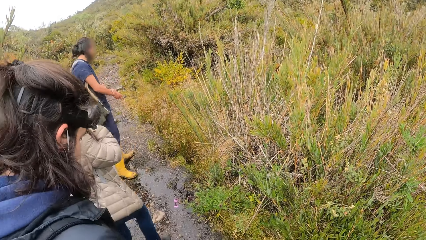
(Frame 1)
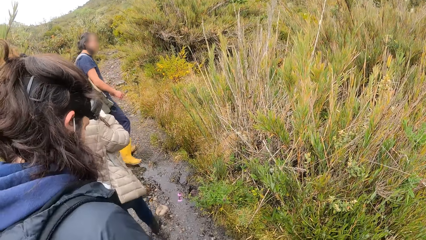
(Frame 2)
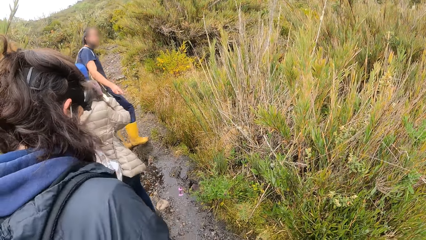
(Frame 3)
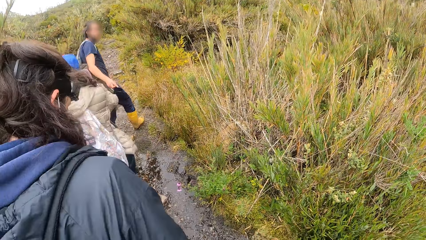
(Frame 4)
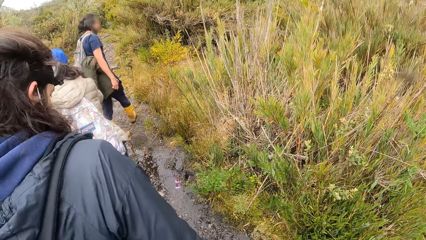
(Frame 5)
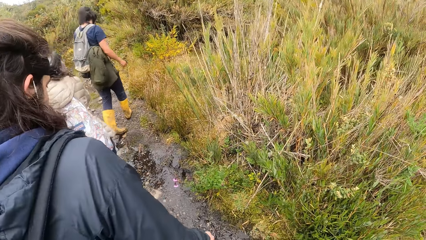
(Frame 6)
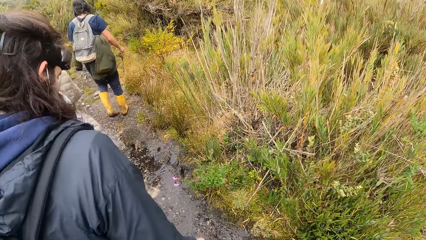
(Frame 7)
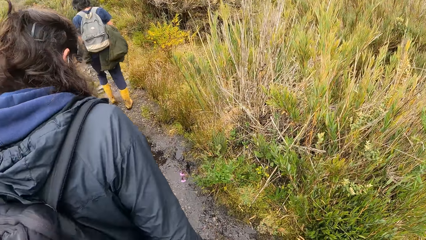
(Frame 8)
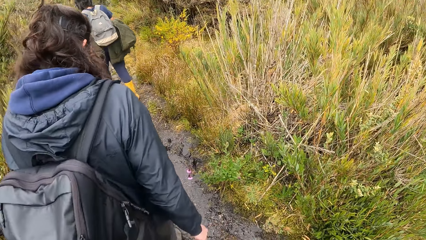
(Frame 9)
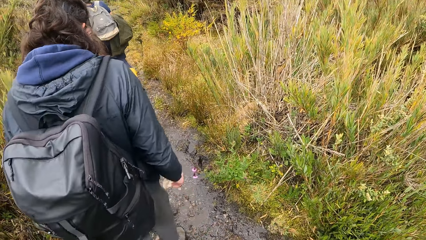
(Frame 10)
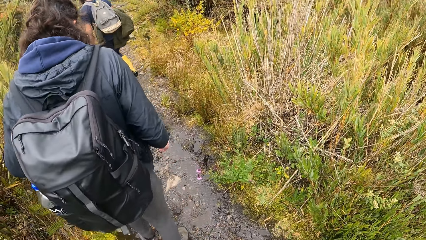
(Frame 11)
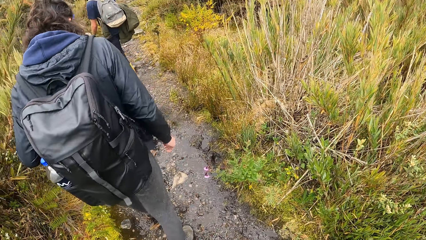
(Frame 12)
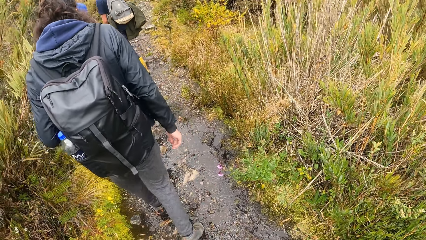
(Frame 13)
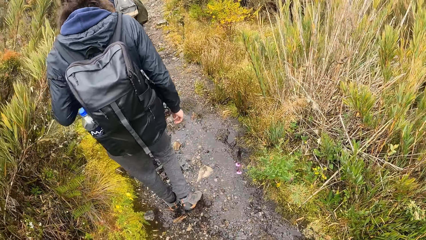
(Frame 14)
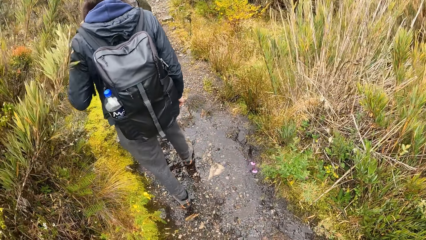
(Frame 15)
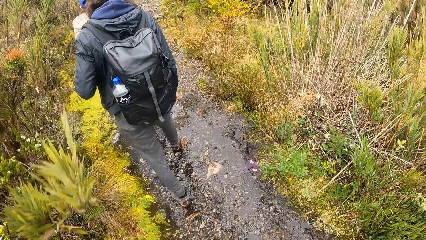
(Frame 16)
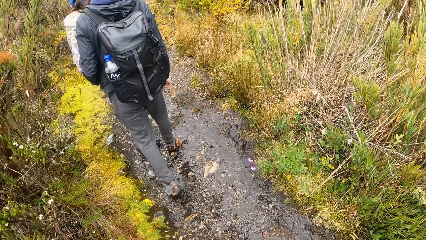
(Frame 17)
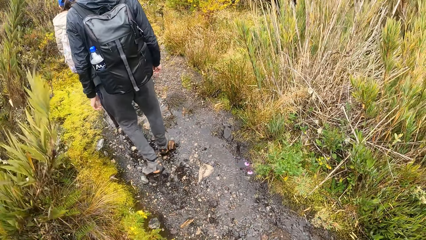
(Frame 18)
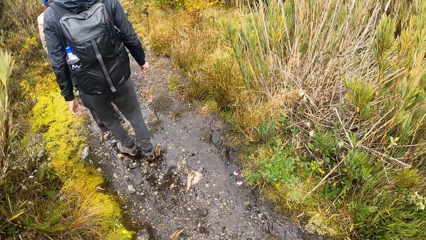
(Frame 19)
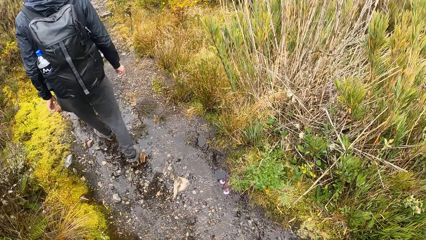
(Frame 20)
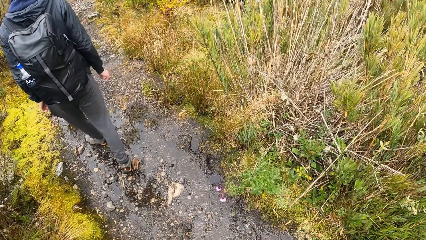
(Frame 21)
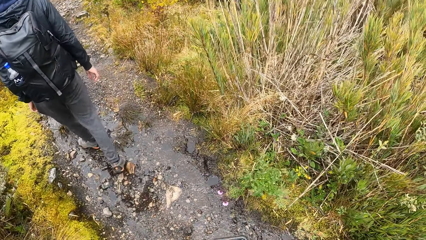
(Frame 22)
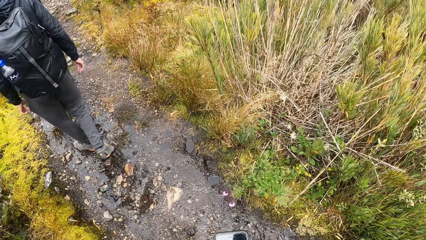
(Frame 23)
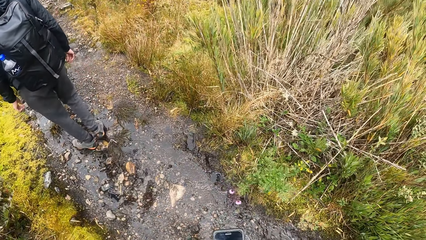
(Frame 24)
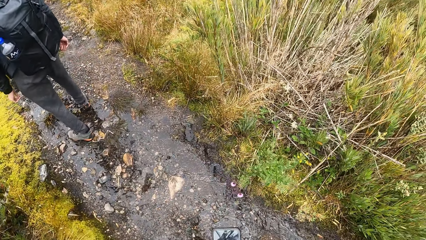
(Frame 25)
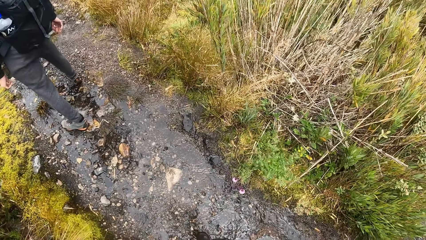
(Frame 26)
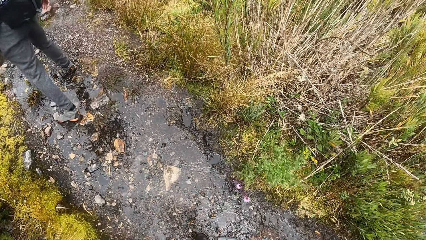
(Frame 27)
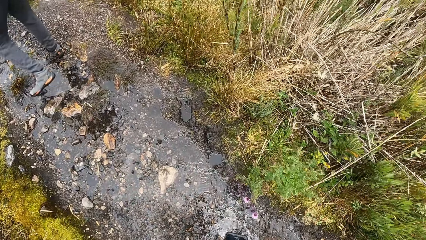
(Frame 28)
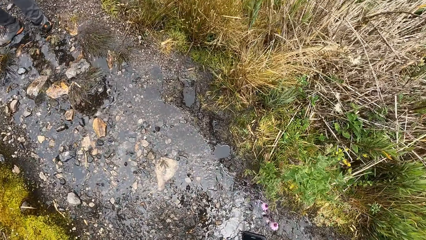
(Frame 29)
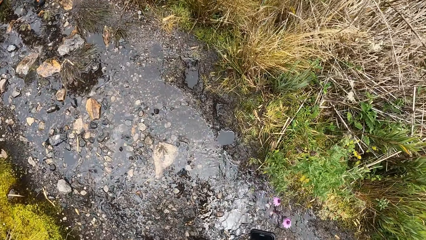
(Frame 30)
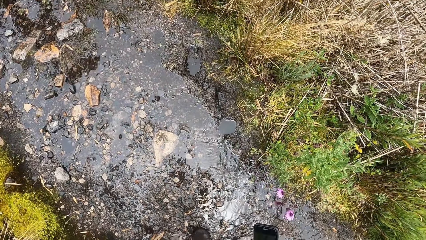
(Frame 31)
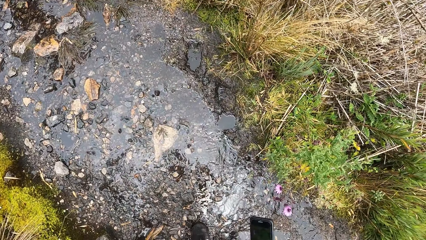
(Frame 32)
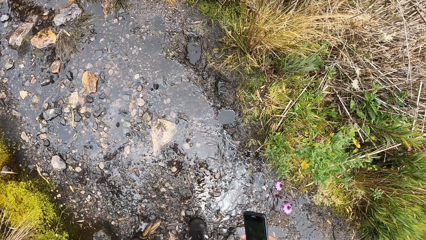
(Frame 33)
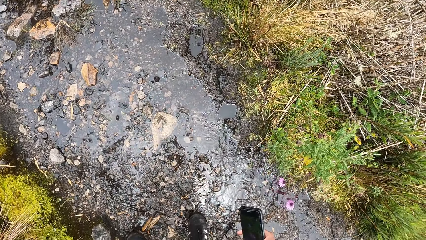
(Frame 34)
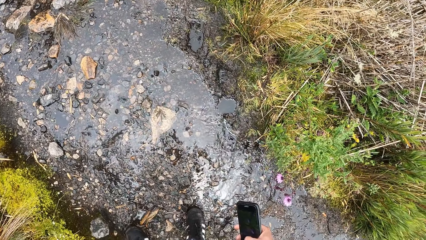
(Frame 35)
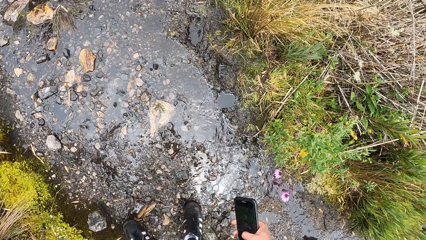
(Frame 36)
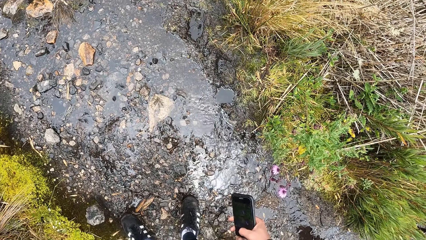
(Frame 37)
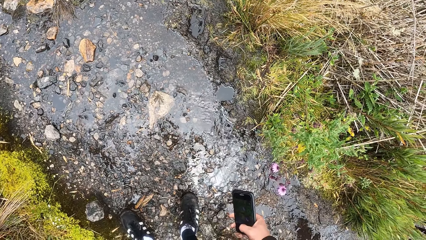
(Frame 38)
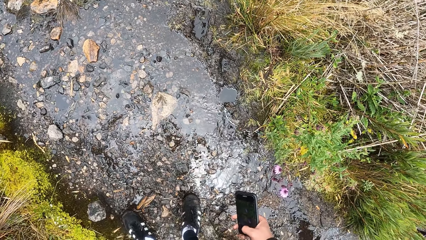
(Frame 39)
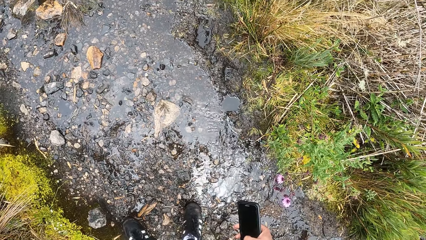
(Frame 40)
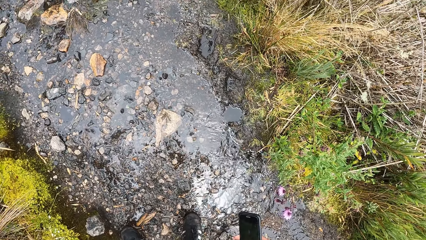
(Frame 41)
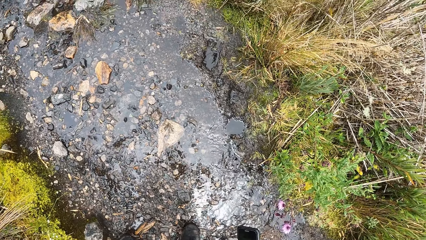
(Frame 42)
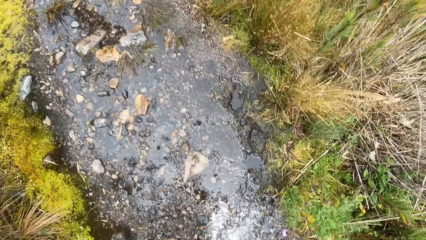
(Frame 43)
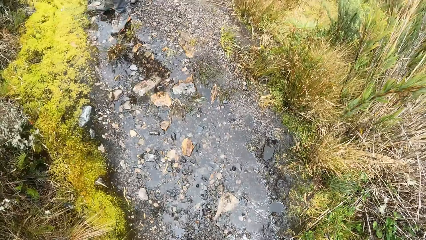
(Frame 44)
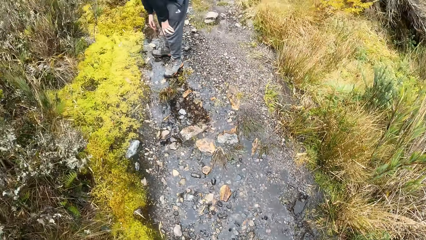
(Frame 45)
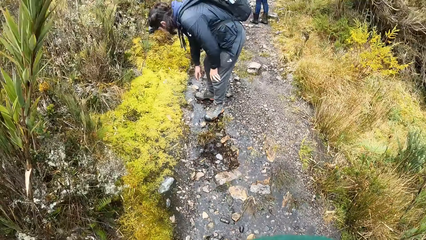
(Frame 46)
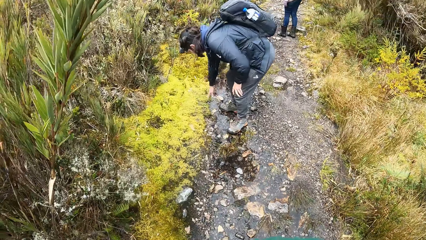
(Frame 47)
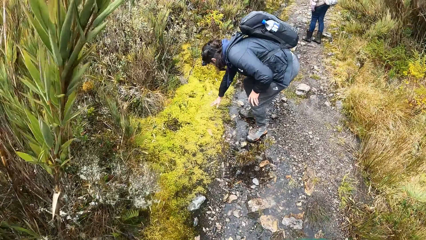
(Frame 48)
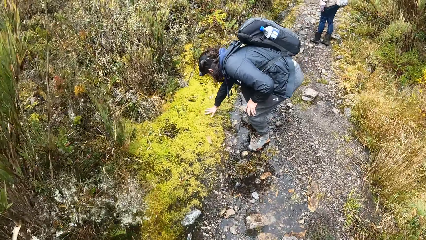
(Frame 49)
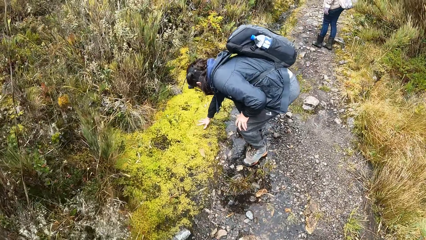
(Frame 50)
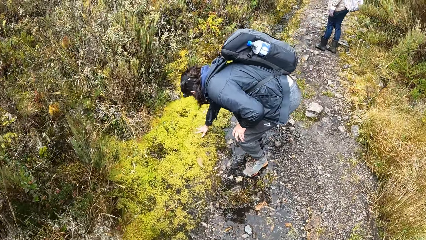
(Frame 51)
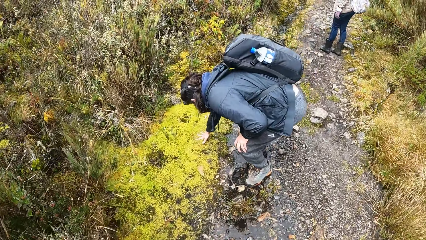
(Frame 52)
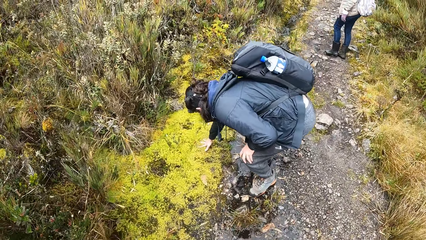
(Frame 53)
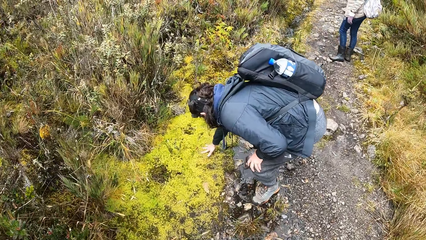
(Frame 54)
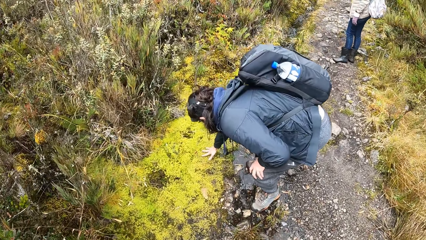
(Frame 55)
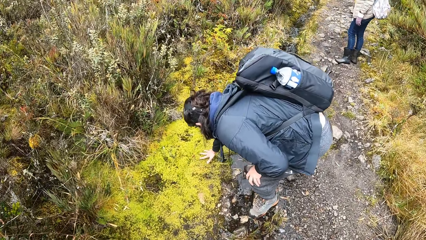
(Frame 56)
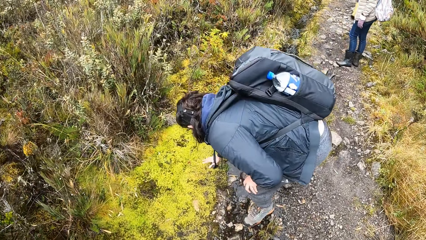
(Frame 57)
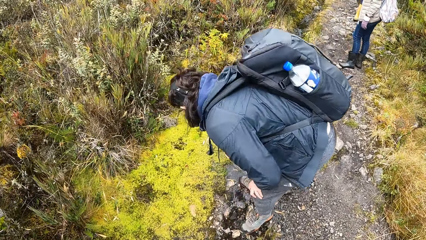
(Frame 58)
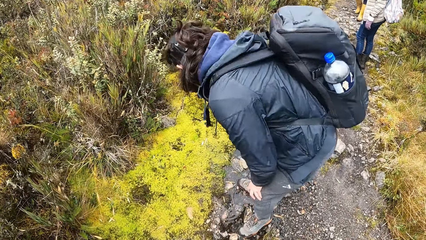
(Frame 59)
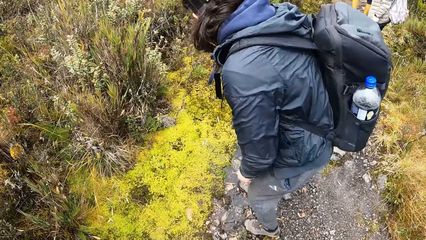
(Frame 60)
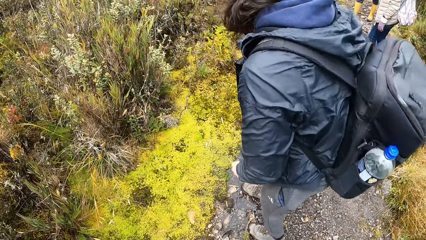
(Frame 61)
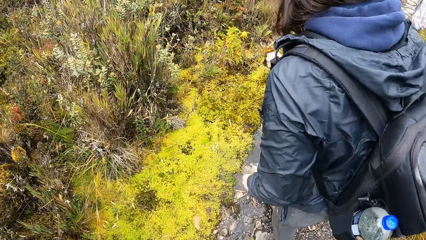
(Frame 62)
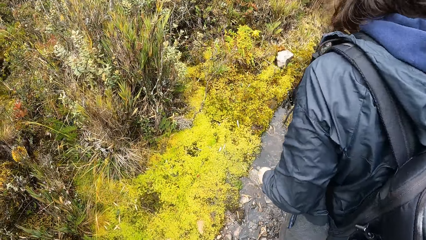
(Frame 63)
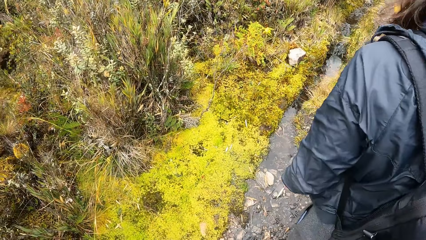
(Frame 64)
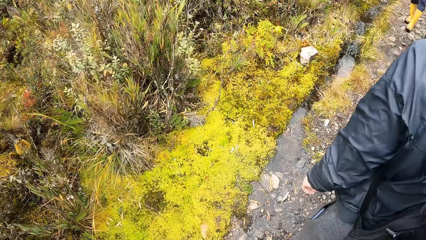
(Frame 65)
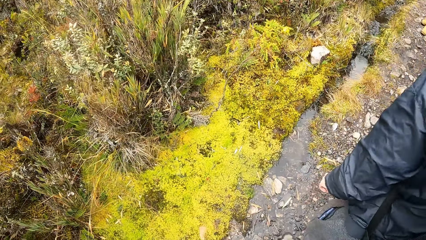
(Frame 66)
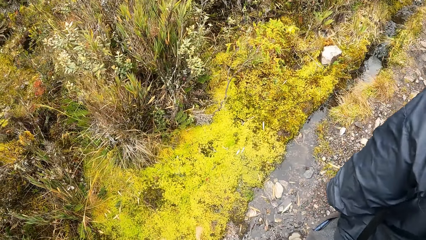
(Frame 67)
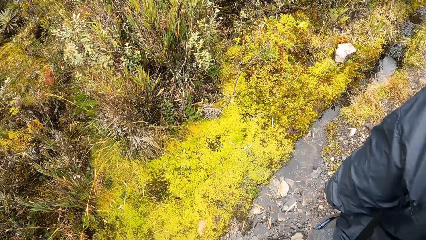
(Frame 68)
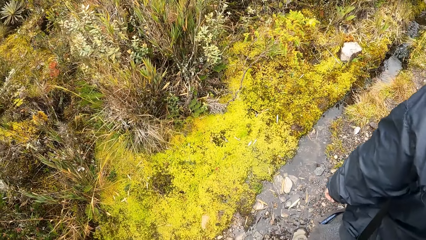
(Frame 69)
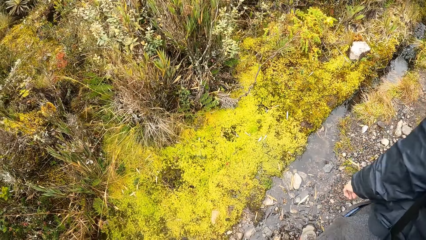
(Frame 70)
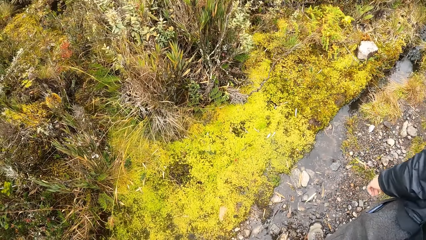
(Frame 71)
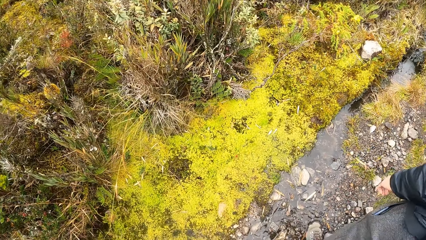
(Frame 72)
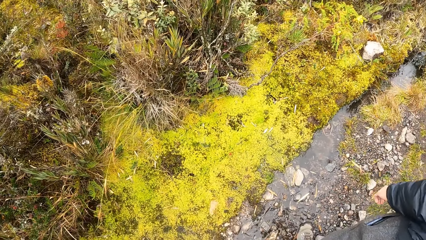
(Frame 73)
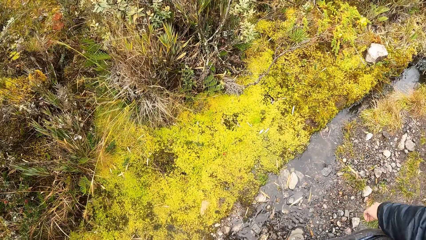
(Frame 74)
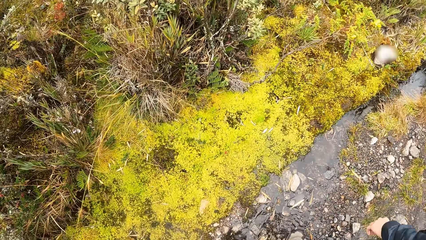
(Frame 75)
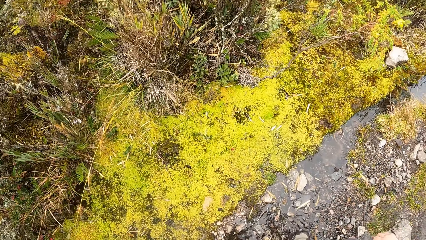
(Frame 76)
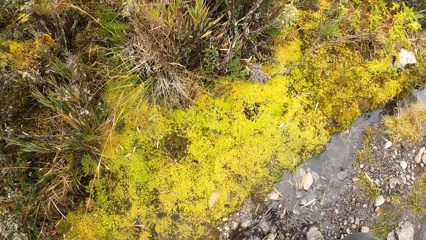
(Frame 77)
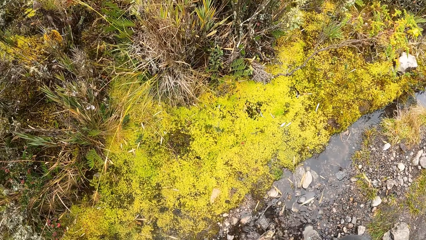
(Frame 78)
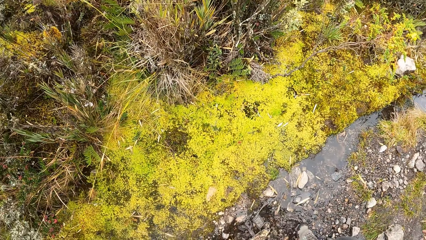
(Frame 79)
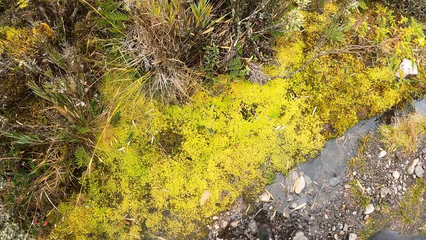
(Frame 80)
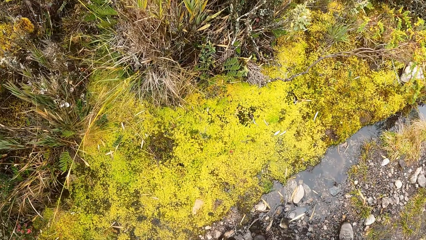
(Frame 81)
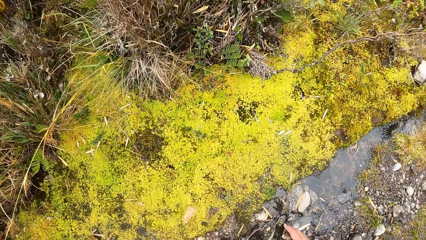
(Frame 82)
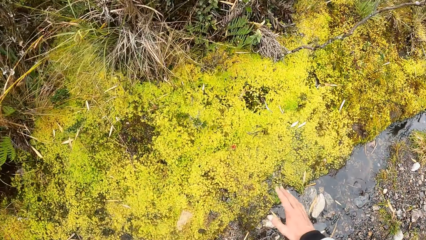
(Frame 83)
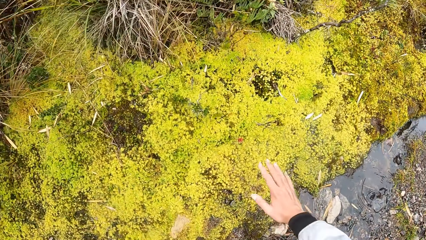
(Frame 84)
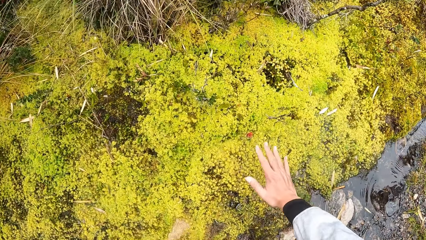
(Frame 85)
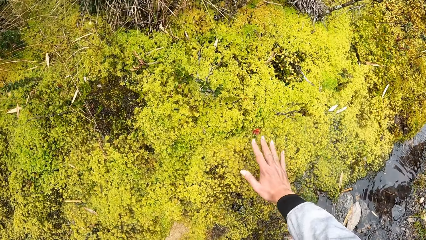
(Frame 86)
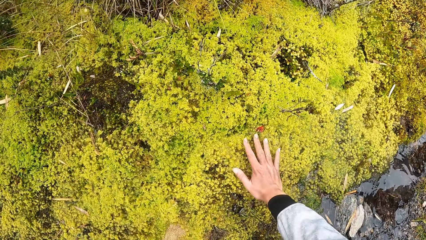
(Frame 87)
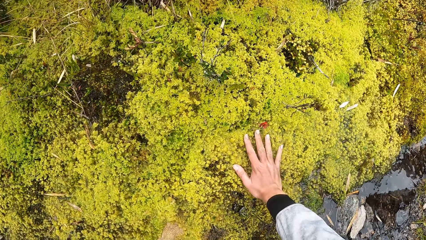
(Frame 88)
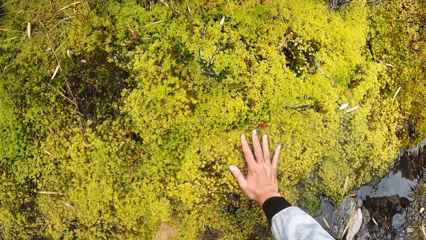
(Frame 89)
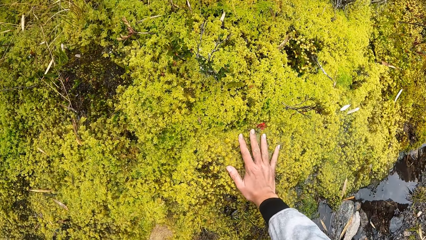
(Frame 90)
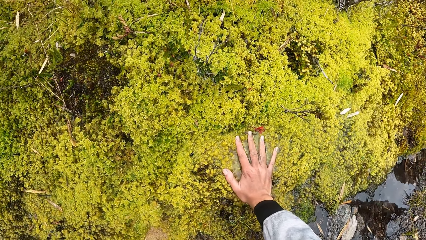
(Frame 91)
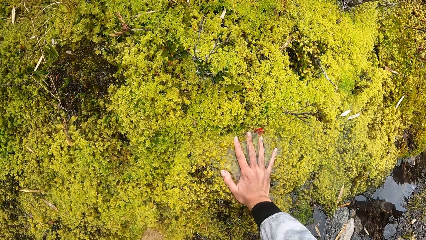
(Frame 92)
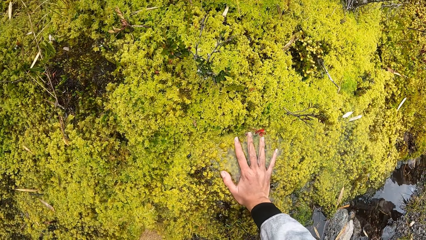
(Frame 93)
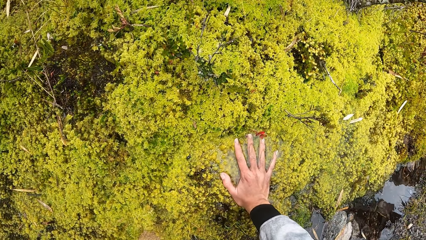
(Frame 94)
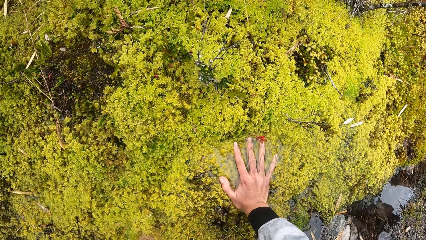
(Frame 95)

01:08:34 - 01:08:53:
The camera wearer touches the tree branch. She looks down, holds a phone in her right hand. The woman touches the ground with her right hand. The camera wearer touches the ground with her right hand.
